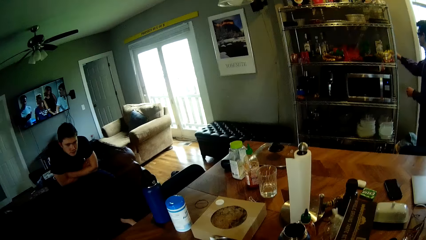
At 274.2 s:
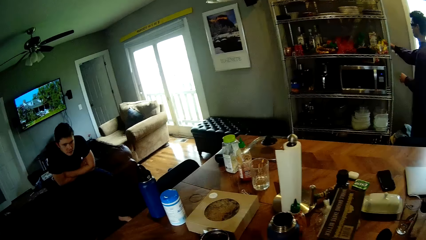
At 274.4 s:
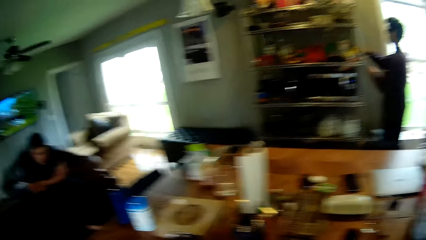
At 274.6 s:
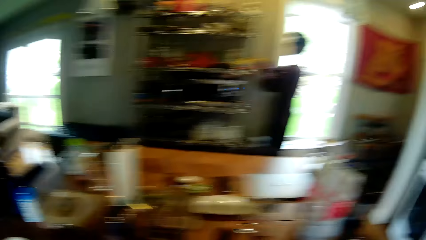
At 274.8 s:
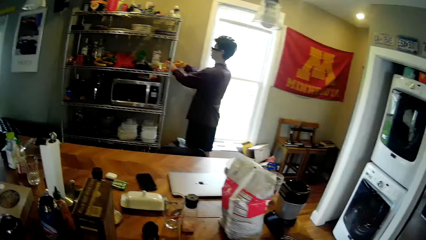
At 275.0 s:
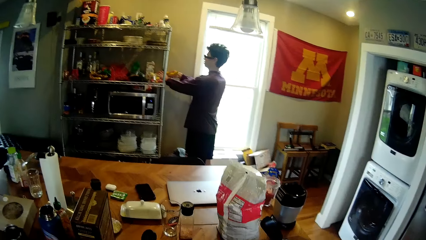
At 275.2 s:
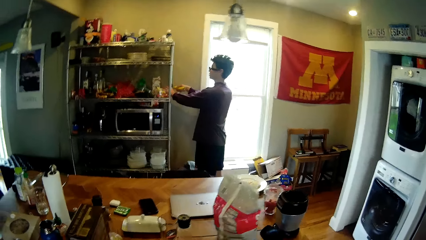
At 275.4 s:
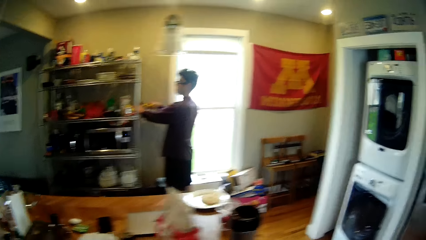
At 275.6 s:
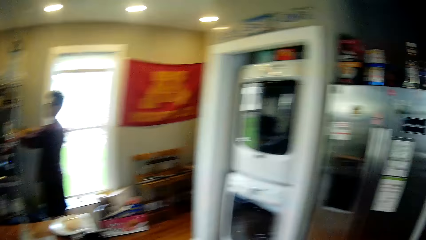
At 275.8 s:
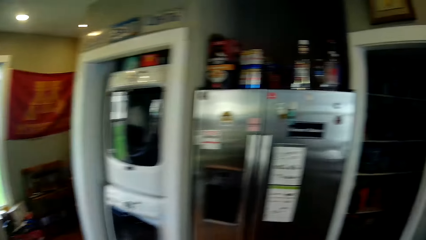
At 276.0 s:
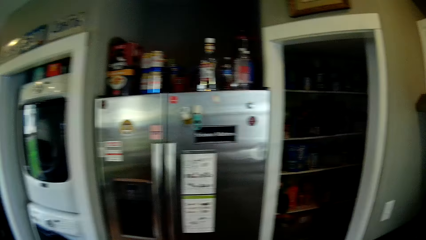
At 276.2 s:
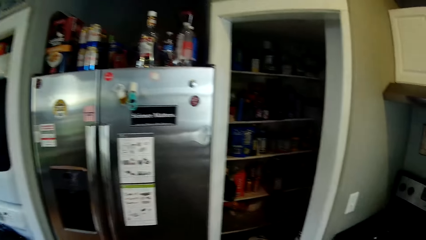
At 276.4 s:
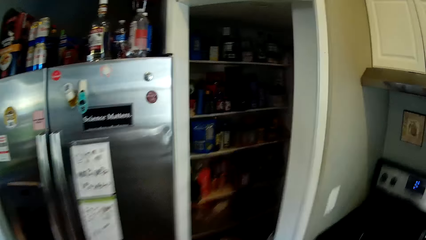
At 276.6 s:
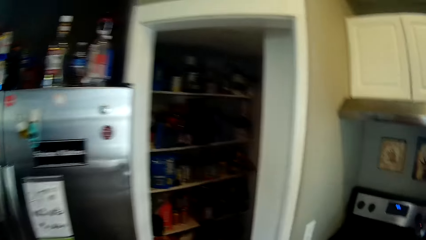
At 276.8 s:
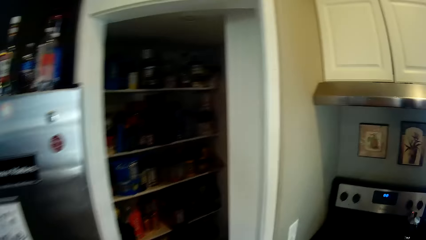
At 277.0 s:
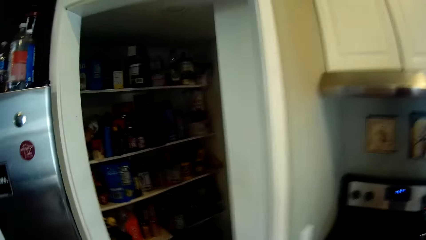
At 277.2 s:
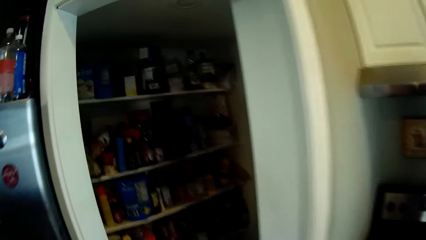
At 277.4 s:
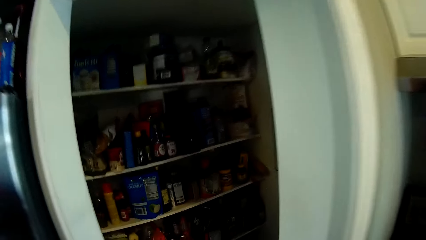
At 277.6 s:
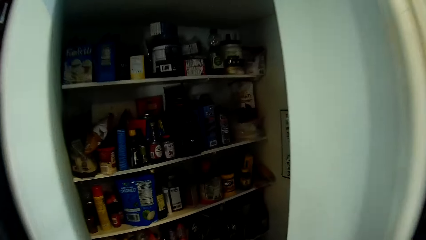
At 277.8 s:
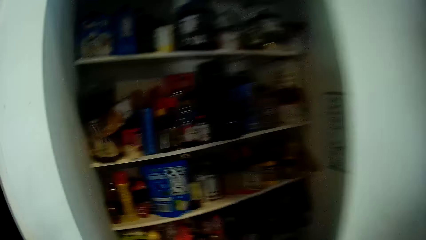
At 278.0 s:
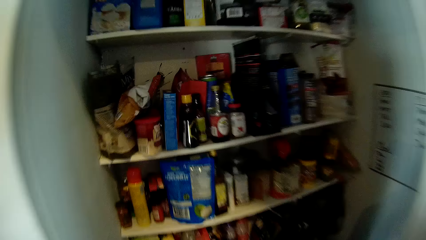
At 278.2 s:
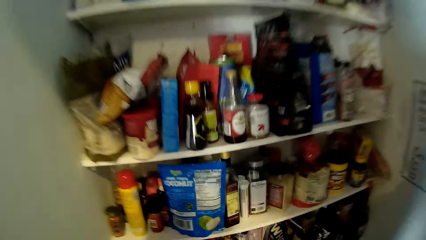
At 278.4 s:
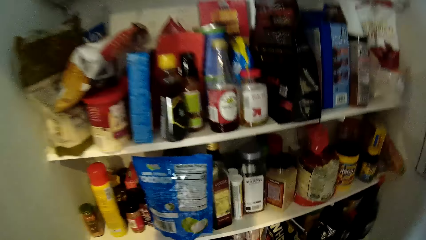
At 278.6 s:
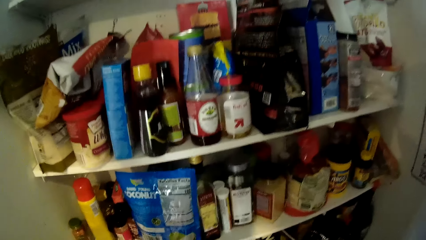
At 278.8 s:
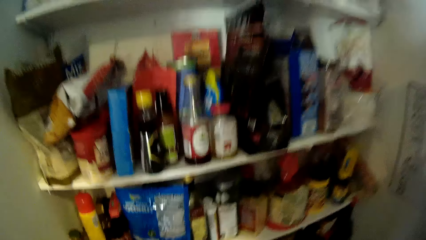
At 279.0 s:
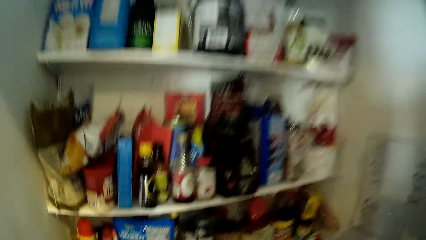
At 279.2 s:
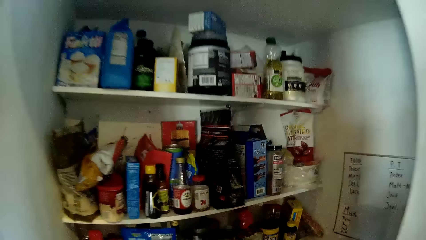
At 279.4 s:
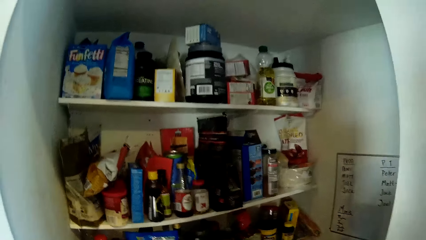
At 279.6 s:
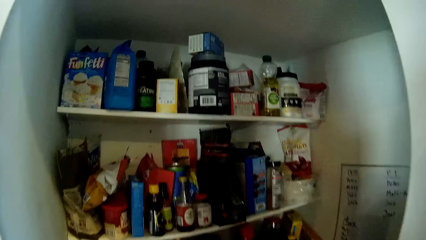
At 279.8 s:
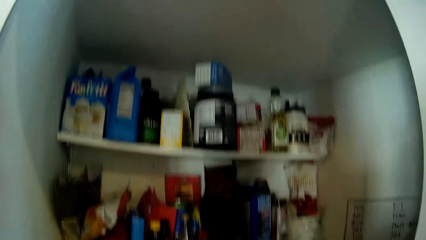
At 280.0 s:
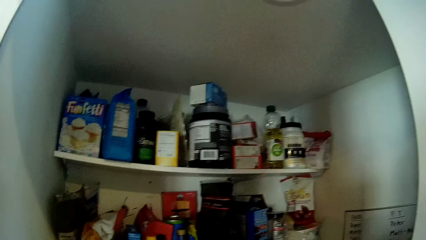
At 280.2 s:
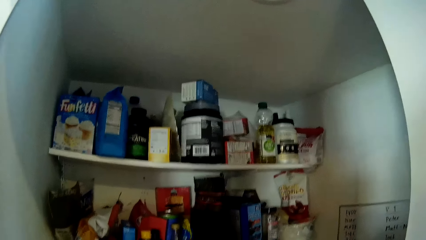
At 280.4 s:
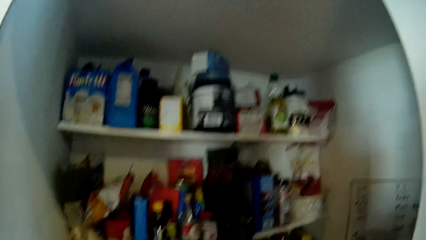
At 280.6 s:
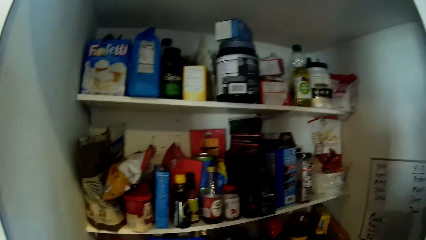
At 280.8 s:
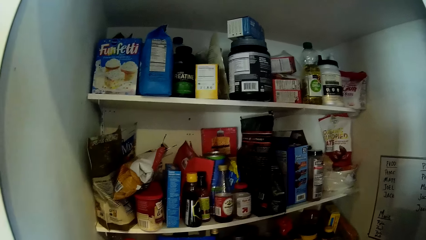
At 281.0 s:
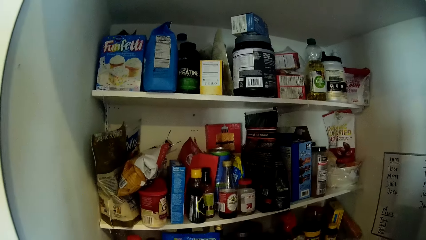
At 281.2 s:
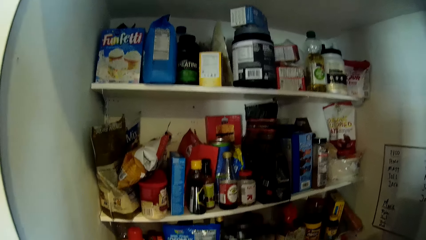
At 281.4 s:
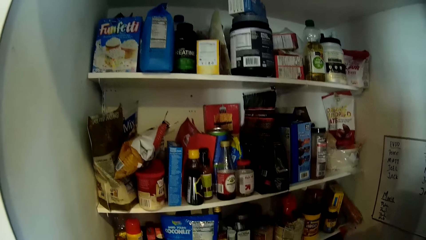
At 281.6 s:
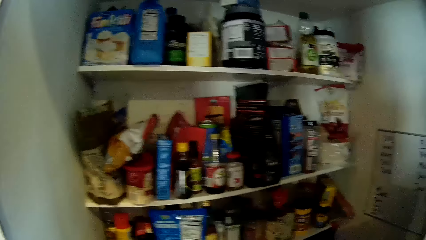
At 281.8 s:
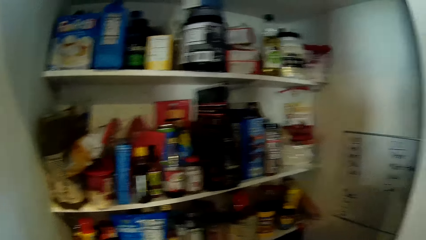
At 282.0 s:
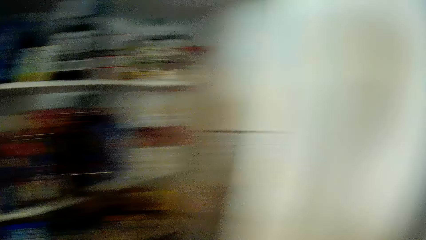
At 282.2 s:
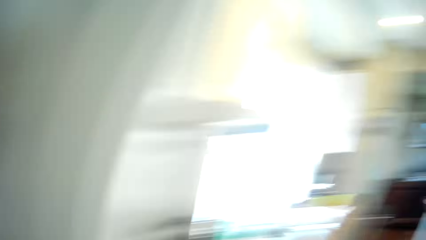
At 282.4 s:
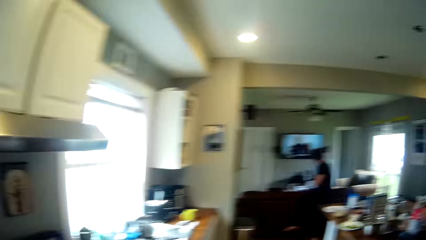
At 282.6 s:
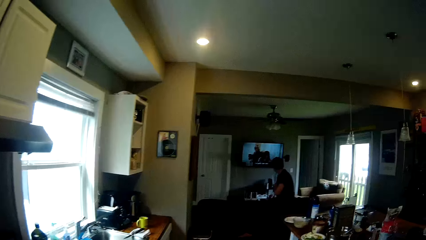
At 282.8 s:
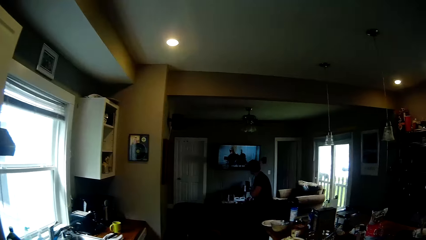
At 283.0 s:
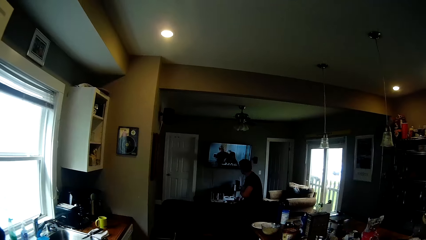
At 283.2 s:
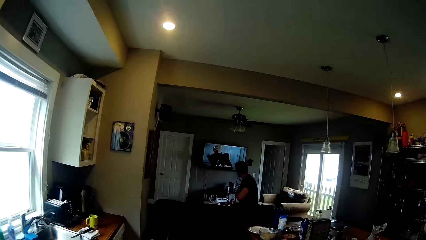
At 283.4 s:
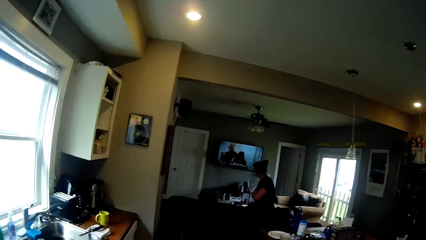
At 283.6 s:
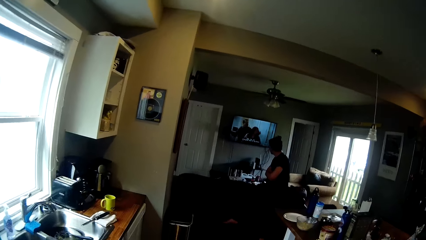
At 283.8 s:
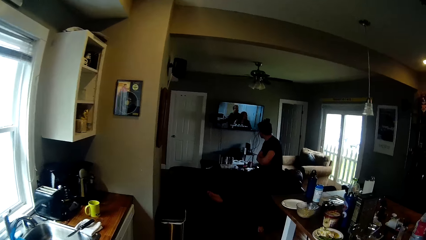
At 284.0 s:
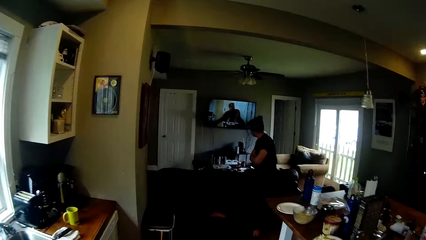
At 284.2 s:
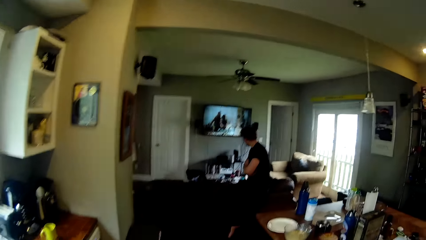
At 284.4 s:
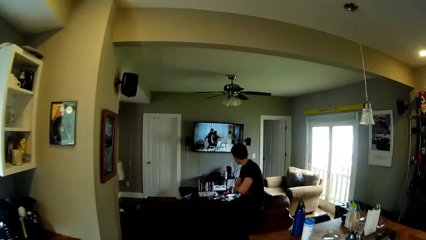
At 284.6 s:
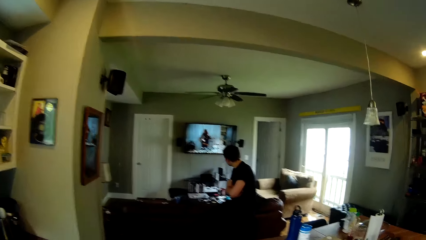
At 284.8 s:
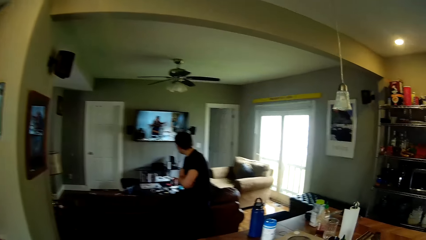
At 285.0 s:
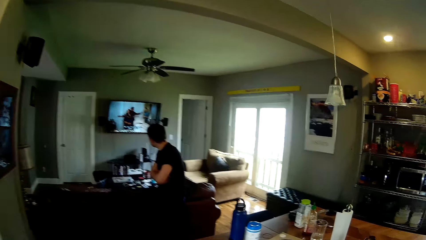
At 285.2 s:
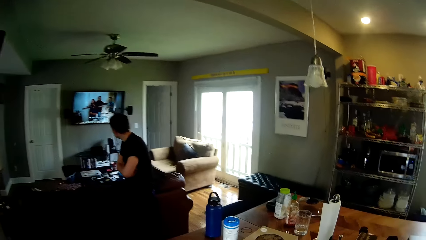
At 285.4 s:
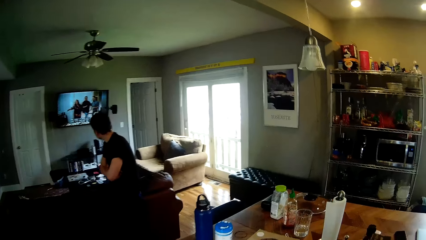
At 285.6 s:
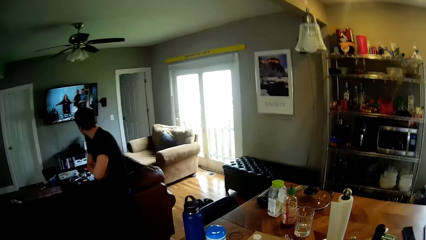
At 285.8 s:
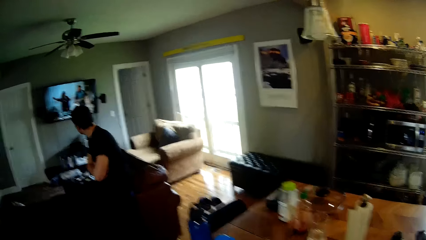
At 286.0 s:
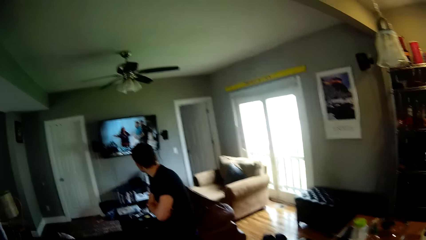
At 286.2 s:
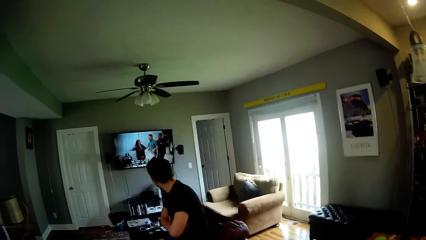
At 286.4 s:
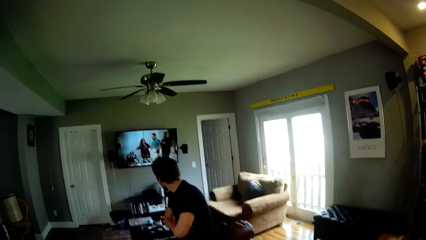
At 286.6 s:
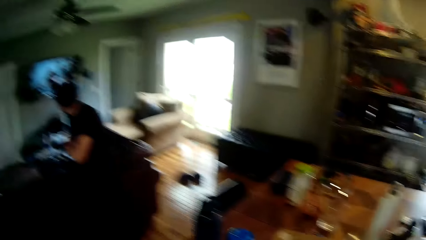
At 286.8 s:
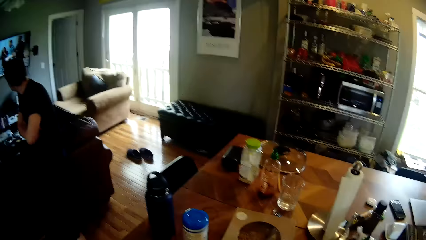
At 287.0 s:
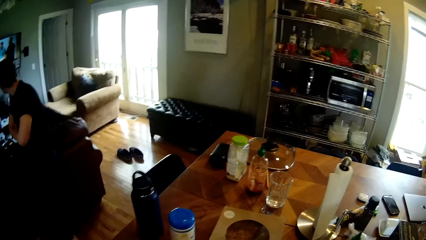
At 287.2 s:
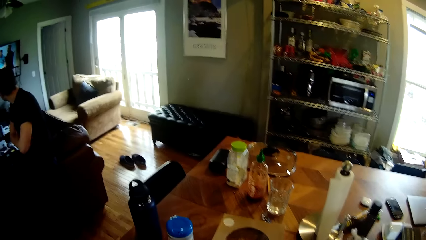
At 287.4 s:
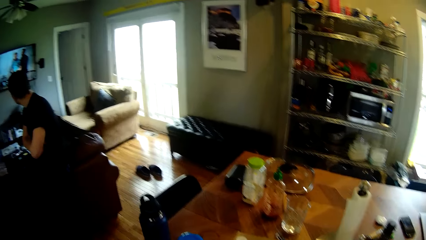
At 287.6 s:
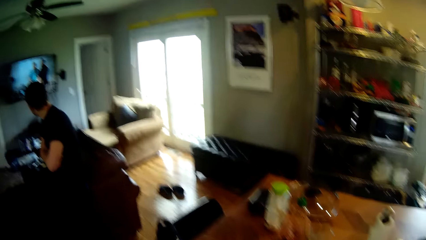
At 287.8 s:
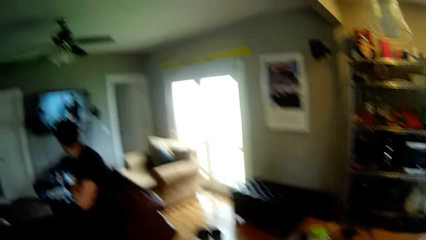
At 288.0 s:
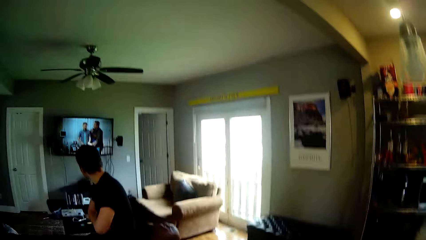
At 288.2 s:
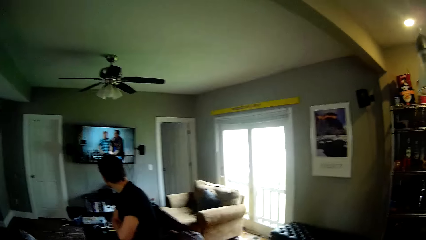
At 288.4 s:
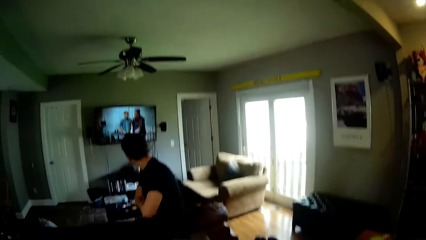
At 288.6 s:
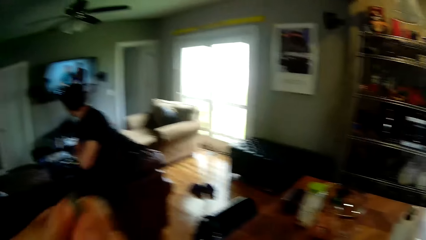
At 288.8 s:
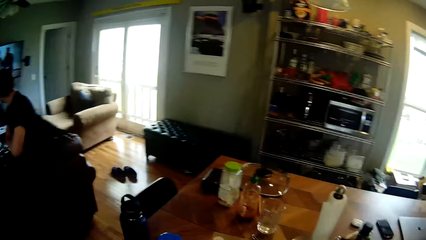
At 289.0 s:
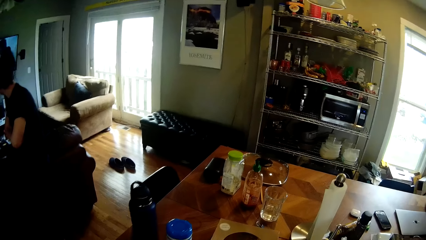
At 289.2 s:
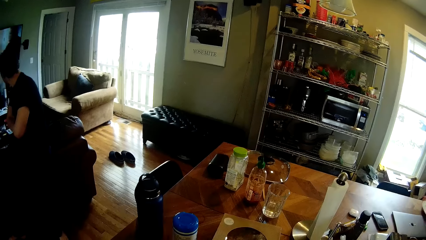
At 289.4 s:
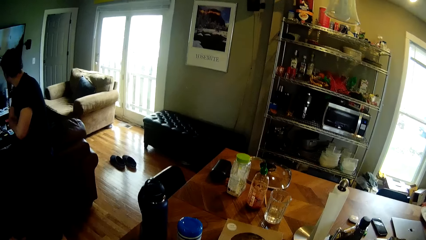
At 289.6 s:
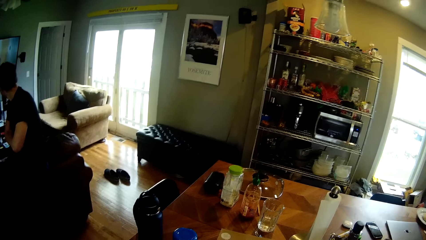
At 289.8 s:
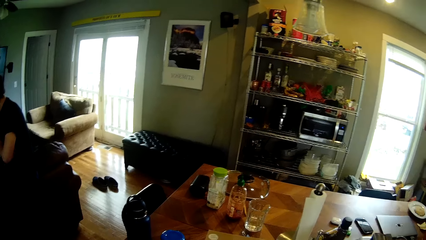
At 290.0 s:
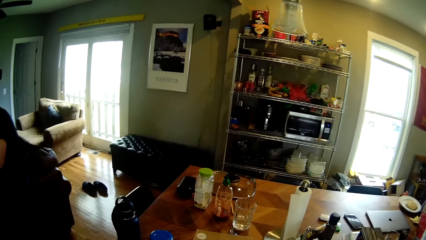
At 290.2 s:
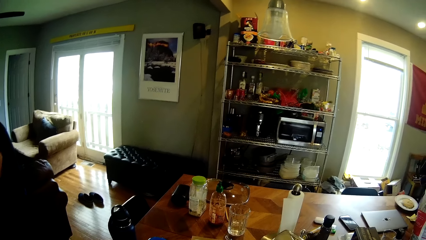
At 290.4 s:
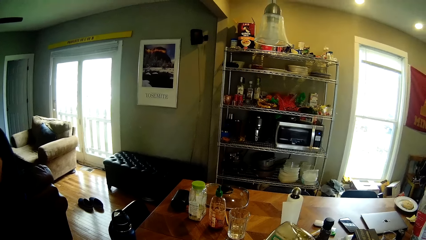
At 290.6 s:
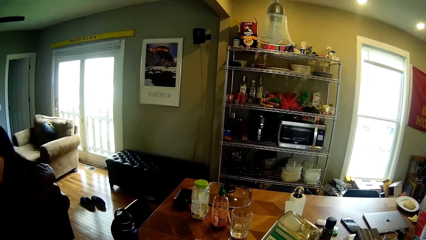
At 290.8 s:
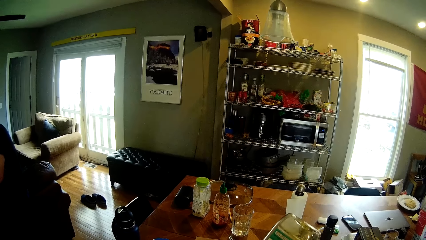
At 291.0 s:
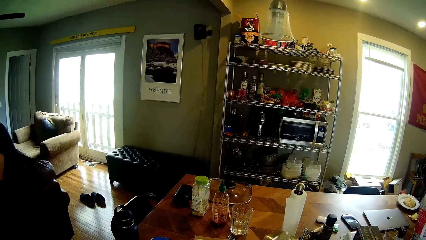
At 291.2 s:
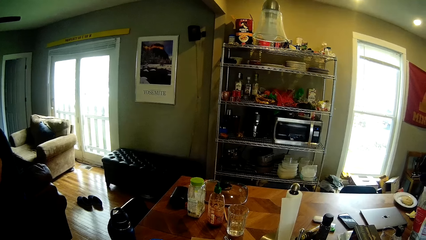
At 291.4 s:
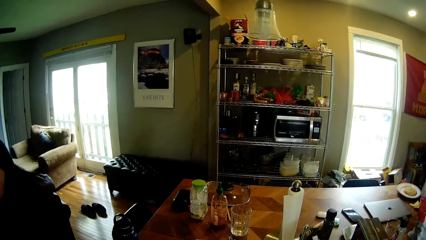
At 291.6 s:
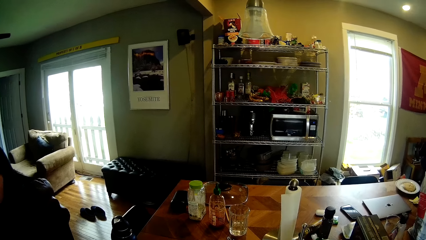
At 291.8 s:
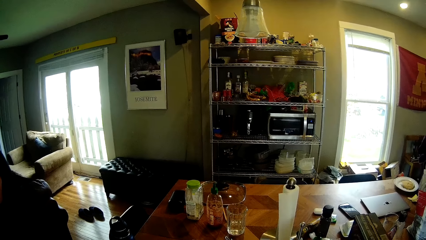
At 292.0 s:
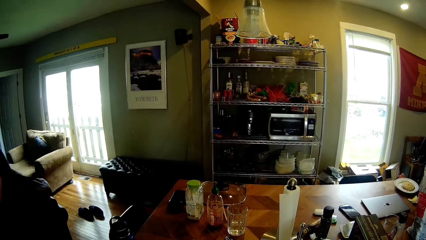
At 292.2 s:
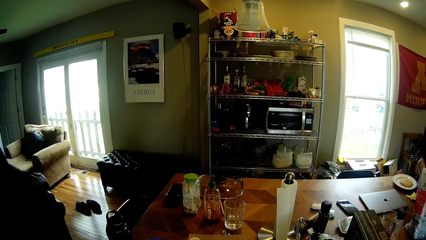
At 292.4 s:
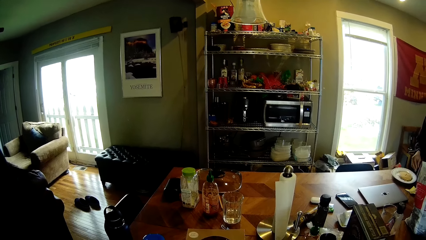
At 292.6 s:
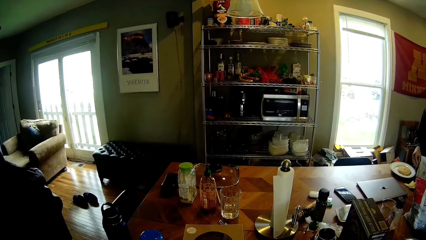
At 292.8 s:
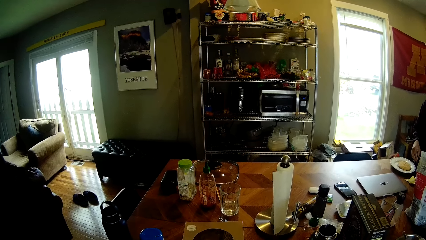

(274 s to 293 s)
A man leans on the sofa. Another man takes a container from a shelf with his right hand. The camera wearer walks around. They pick something. The first man watches television. The camera wearer walks around. They pour something.
